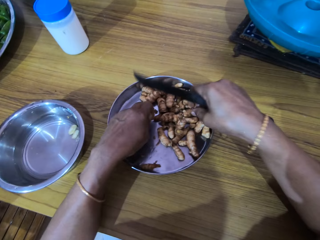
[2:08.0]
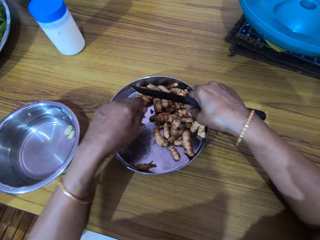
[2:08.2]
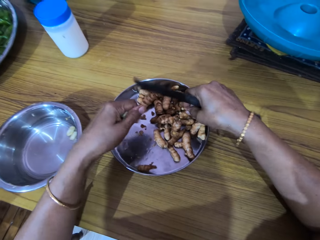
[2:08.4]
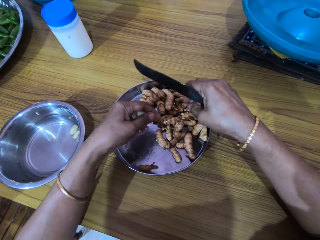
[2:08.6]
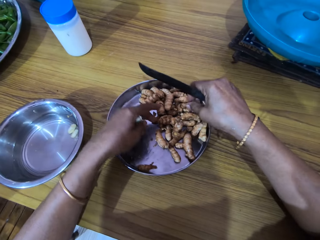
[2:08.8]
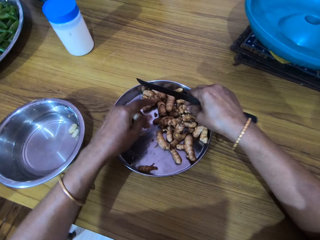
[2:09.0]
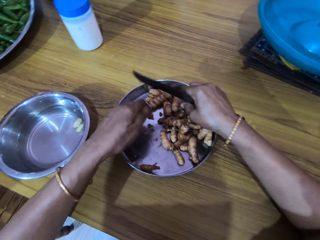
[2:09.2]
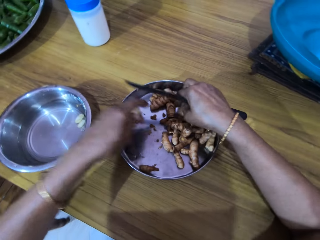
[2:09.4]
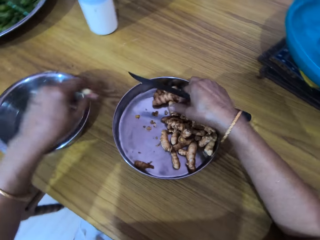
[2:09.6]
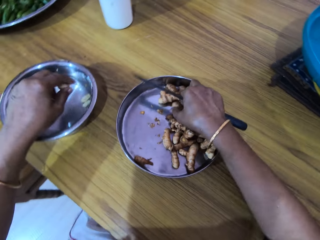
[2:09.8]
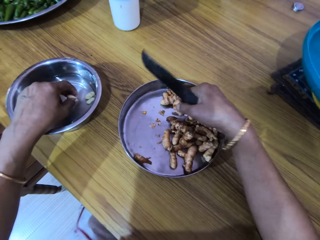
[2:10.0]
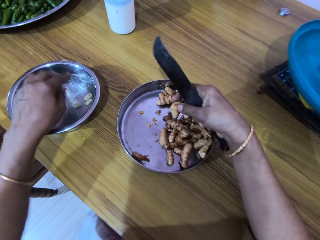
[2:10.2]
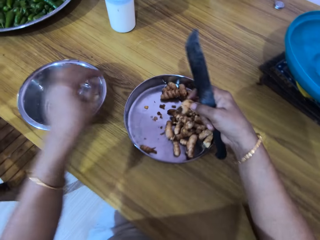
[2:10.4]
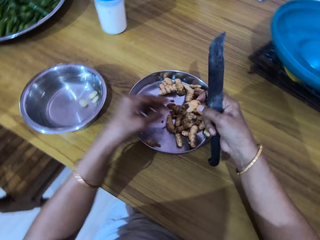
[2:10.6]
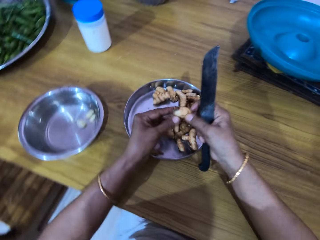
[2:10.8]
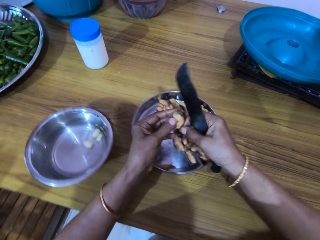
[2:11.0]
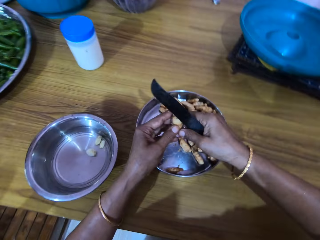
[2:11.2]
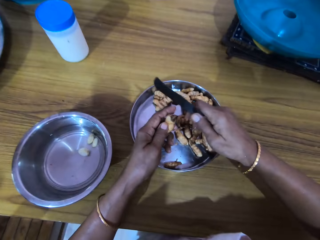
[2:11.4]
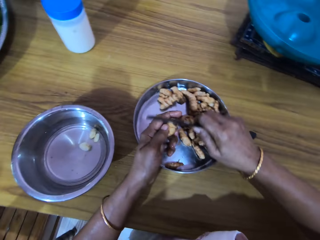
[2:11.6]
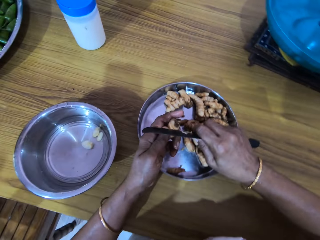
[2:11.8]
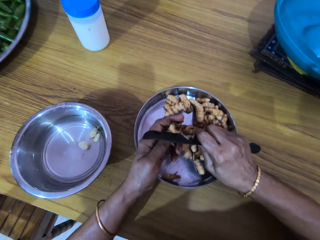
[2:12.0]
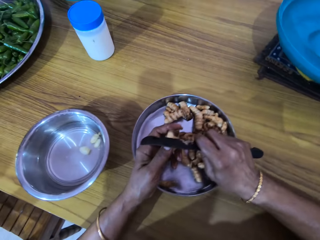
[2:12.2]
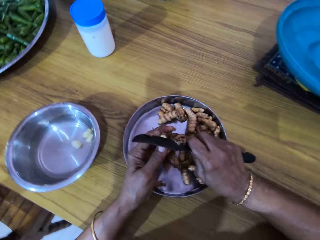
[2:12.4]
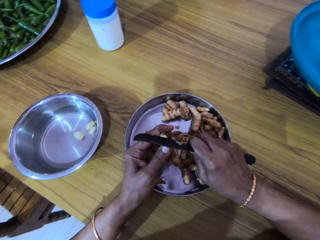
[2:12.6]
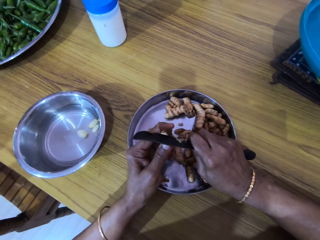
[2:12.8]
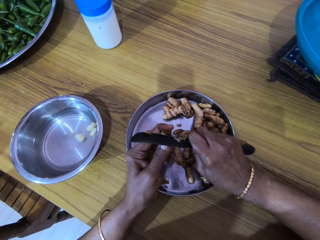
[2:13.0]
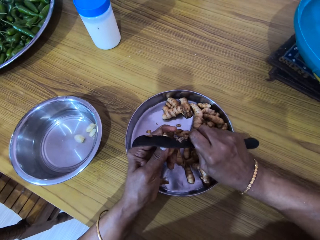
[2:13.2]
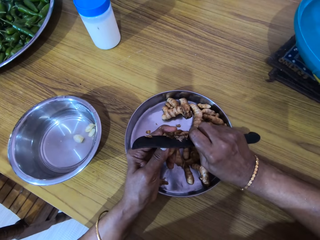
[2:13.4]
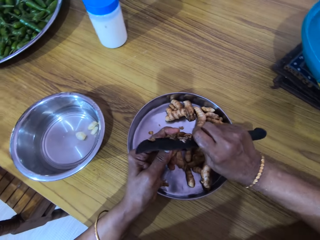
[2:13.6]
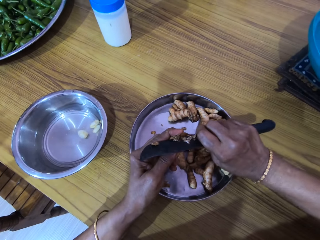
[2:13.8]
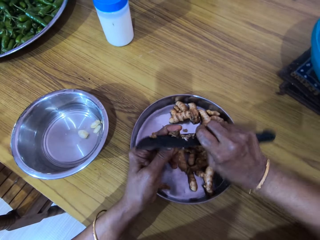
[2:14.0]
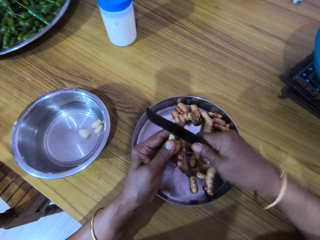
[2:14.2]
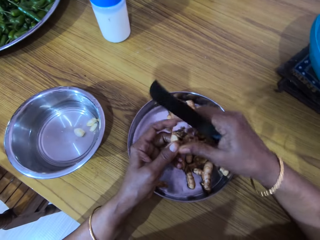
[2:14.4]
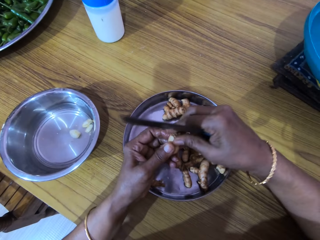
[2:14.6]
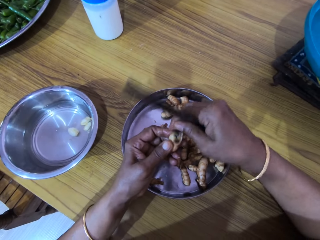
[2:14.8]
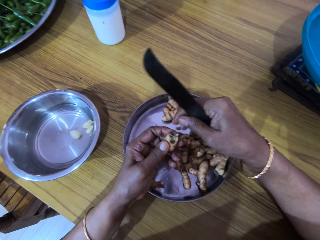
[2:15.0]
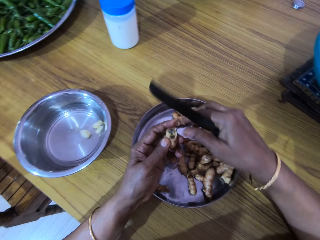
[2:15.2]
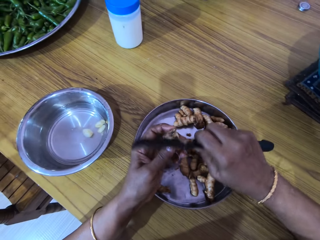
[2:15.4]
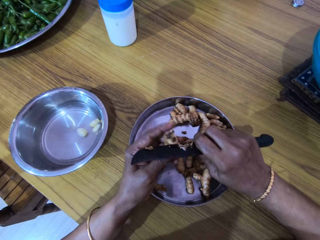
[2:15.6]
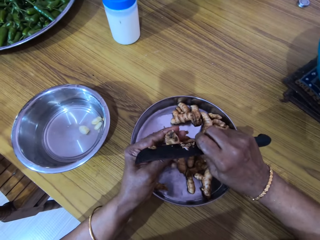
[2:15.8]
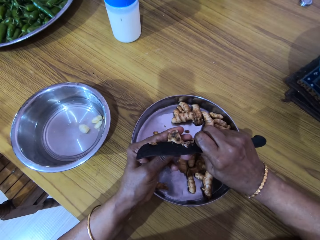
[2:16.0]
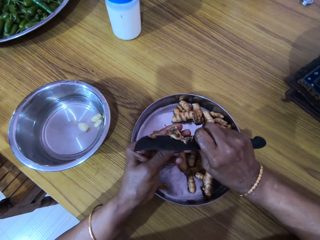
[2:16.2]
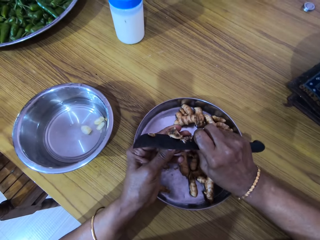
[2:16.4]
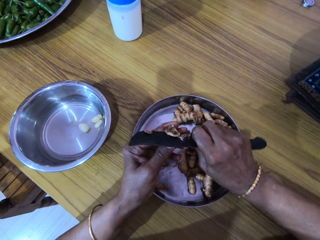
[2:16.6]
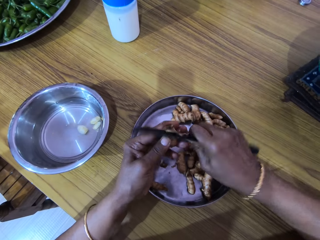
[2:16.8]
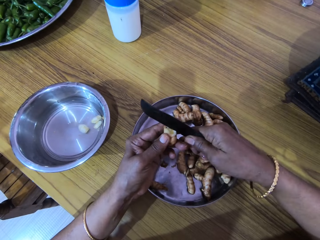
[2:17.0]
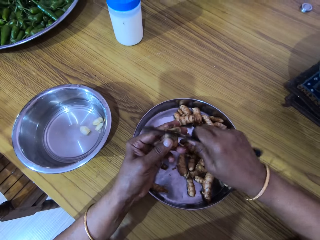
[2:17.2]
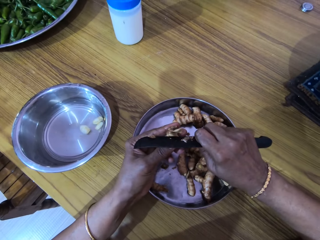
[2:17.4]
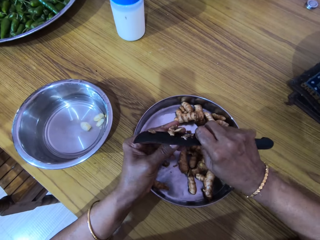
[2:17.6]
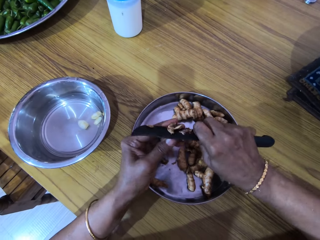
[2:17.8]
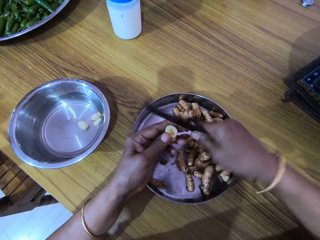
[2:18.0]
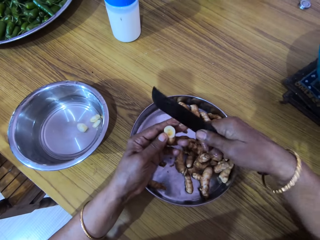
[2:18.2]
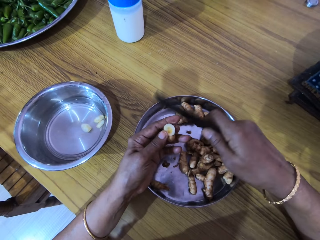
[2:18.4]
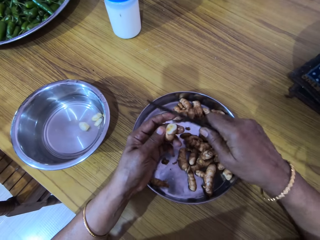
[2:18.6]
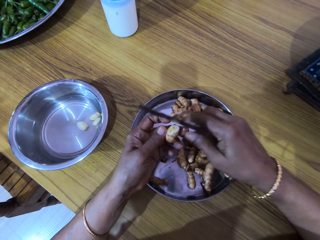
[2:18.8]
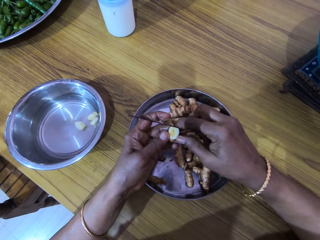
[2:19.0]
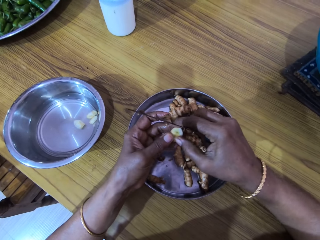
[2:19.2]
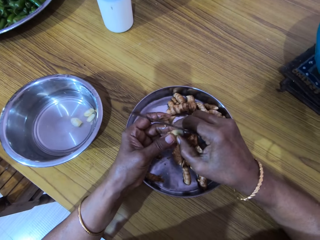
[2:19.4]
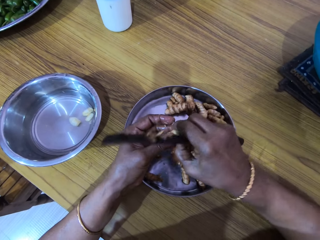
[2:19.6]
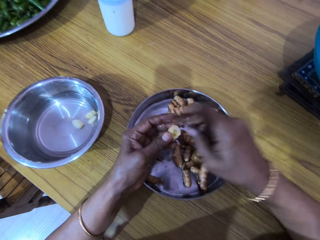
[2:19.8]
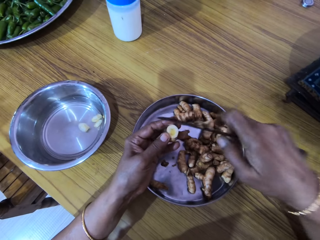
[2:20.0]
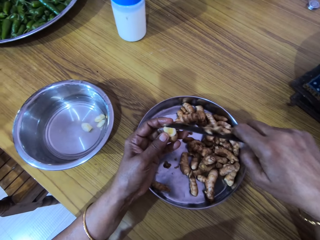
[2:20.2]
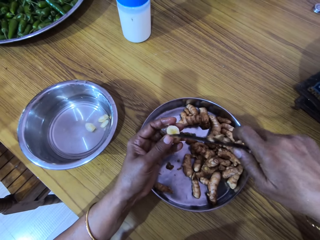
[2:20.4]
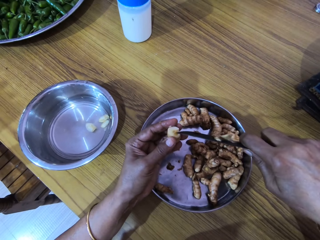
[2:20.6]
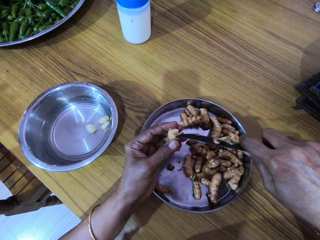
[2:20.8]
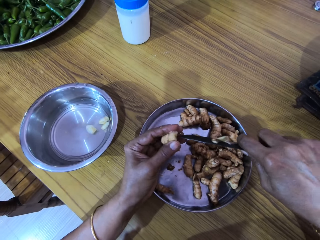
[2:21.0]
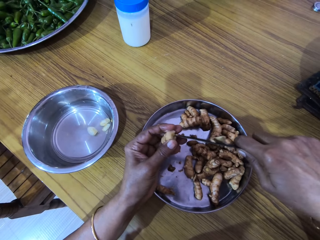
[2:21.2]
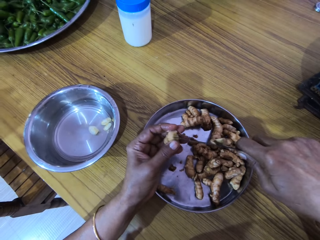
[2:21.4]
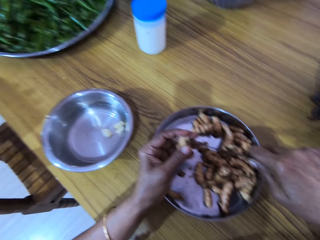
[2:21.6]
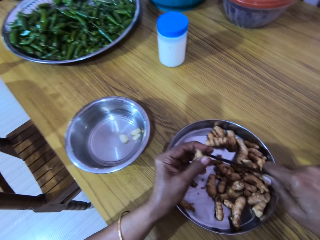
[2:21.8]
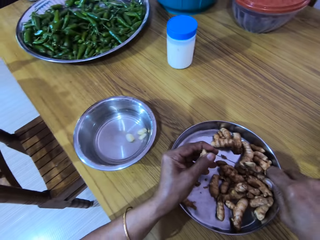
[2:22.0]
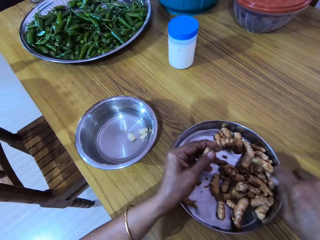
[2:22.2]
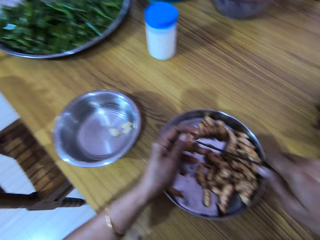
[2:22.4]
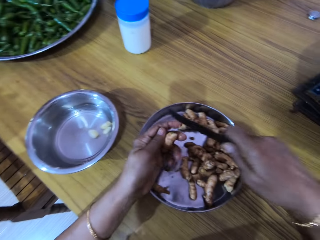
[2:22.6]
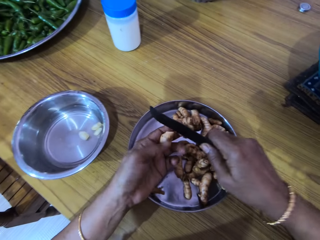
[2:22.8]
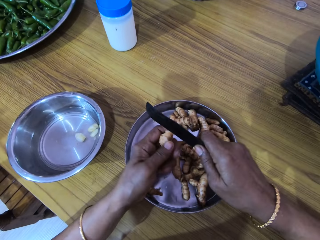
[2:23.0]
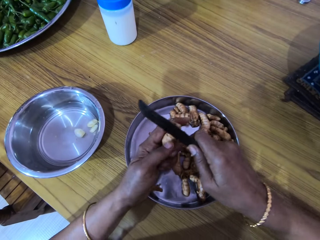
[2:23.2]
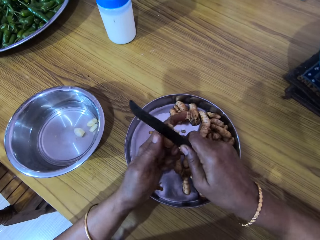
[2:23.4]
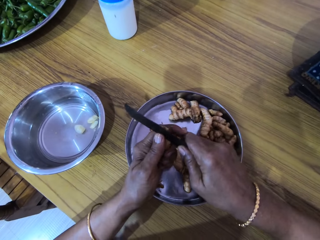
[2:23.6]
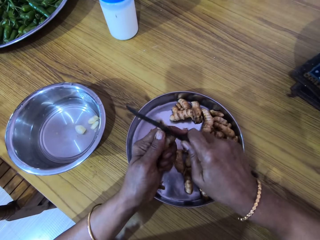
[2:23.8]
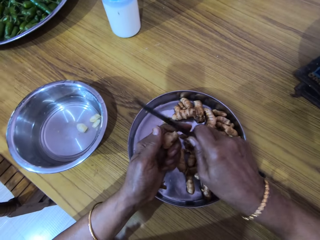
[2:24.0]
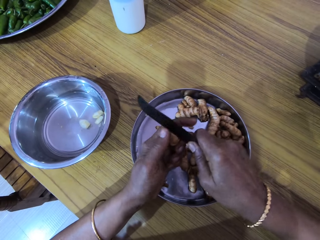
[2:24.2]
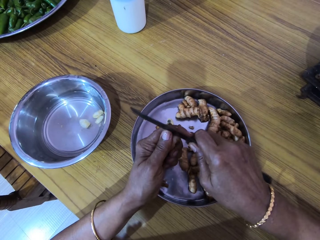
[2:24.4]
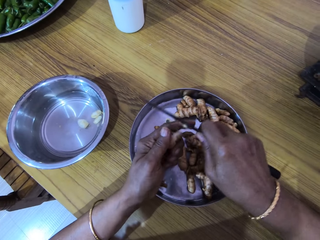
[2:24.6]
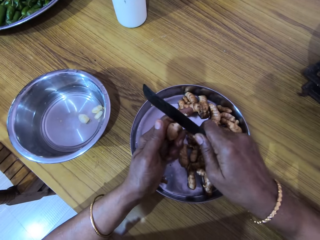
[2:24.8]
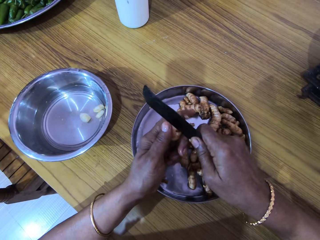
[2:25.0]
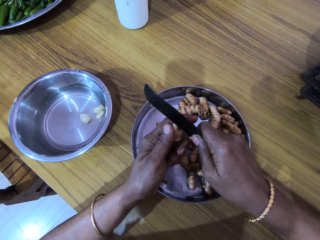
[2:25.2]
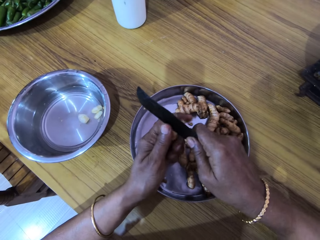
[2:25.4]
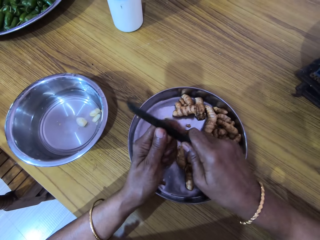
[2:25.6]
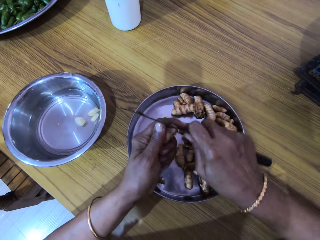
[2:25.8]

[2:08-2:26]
The camera wearer drops the ginger in her left hand into the bowl of water on the table. She picks up a ginger from the tray of gingers on the table with her right hand. She passes the ginger to her left hand. She peels the ginger in her left hand with the knife in her right hand. The woman interacts with the camera wearer.

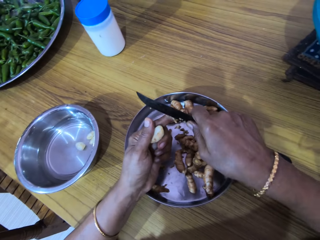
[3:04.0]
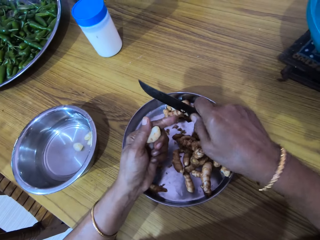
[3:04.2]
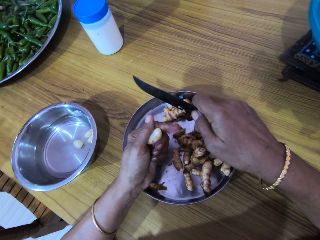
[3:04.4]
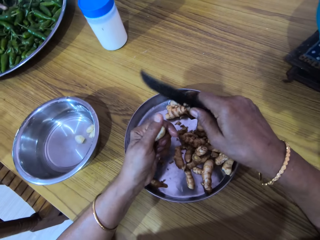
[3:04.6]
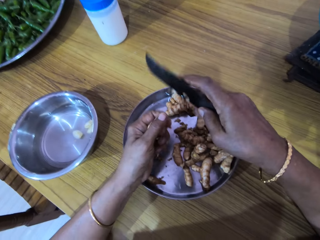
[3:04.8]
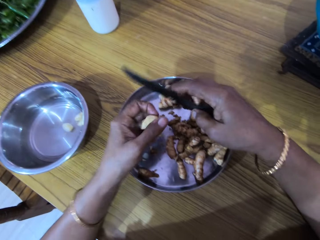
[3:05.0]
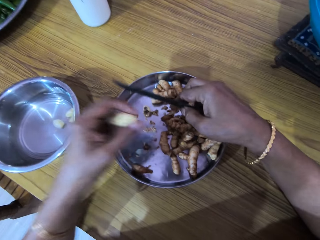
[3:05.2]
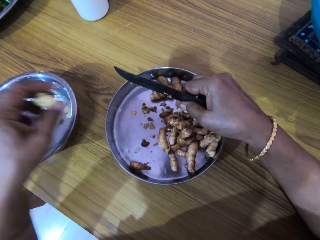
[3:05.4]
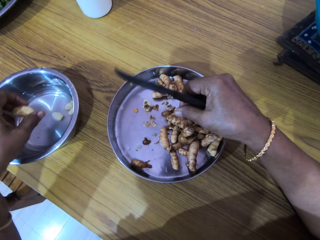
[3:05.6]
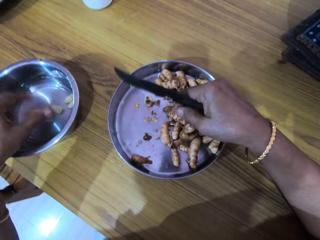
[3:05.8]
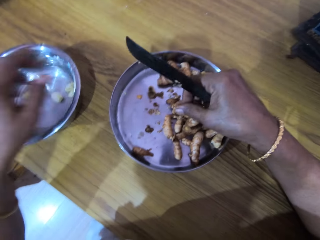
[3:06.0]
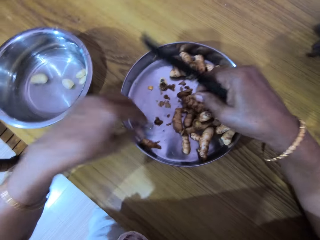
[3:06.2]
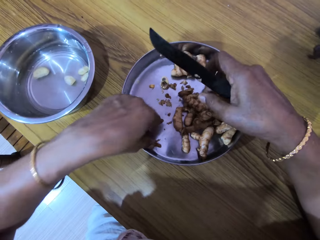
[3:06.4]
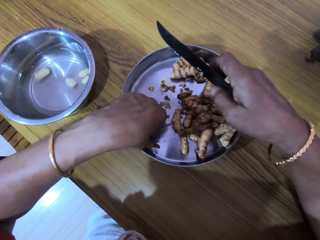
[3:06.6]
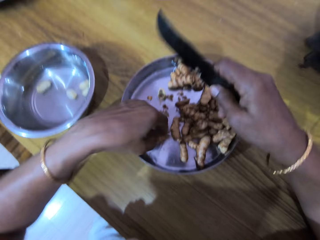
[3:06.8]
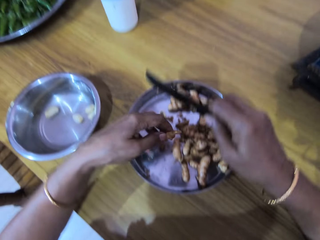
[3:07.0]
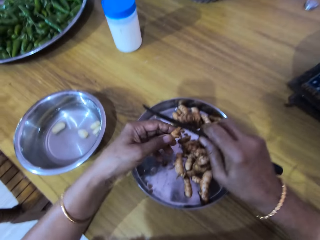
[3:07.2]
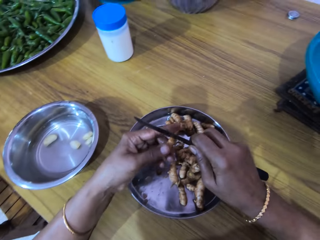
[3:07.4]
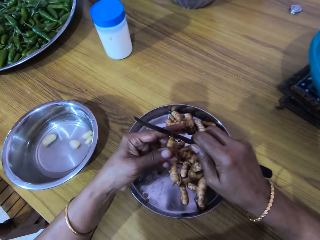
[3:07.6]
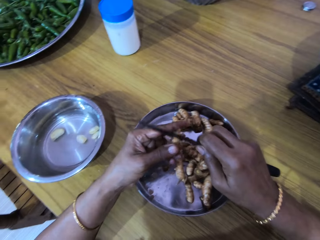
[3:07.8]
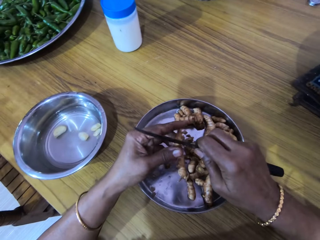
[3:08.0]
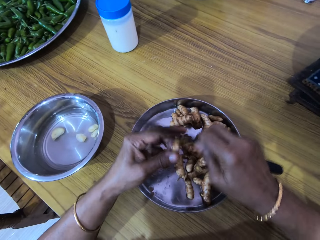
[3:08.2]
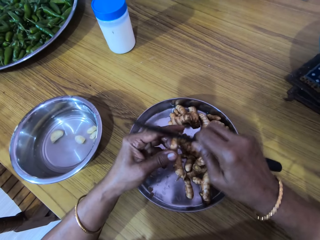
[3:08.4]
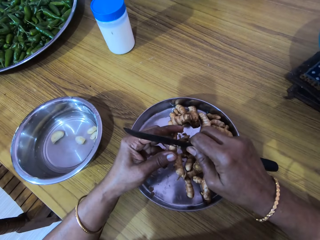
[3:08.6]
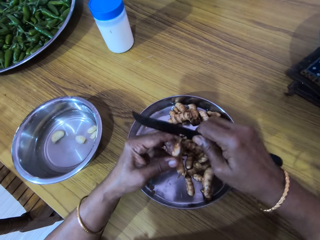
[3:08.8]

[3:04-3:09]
The camera wearer drops the ginger in her left hand into the bowl of water on the table. She picks up a ginger from the tray of gingers on the table with her left hand. The woman interacts with the camera wearer. The camera wearer peels the ginger in her left hand with the knife in her right hand.
